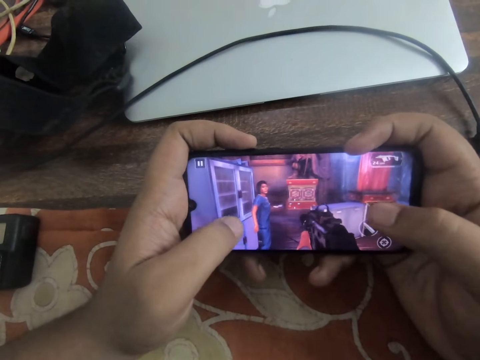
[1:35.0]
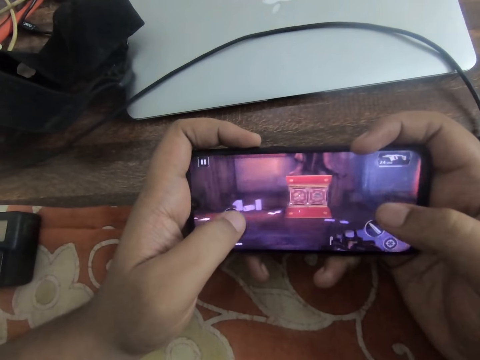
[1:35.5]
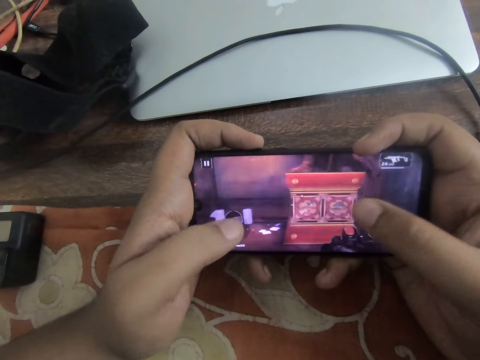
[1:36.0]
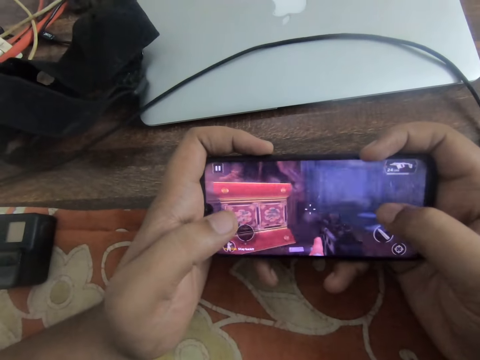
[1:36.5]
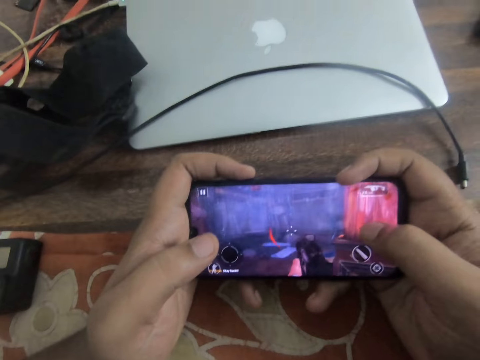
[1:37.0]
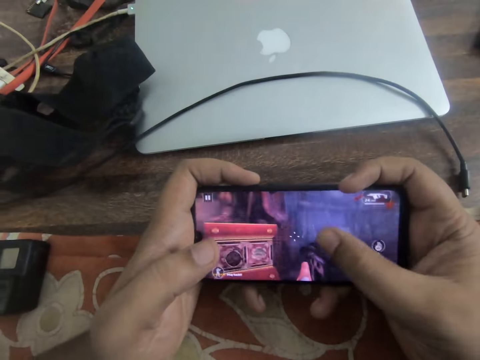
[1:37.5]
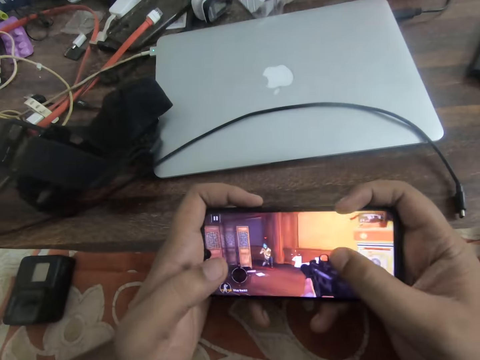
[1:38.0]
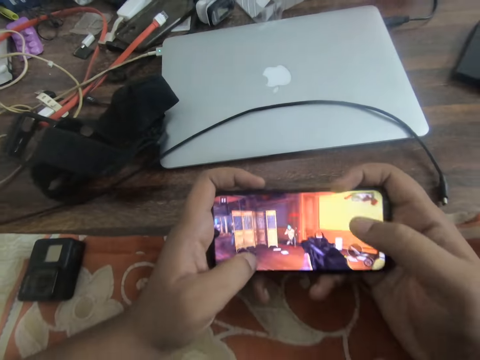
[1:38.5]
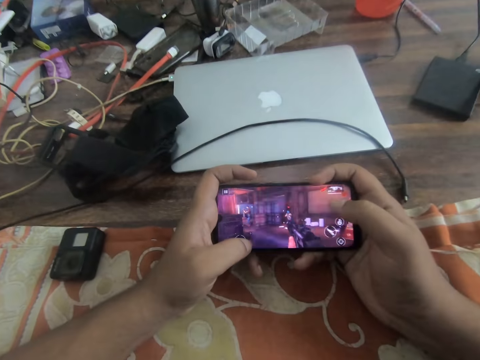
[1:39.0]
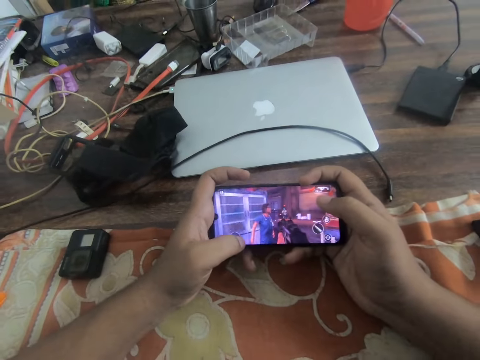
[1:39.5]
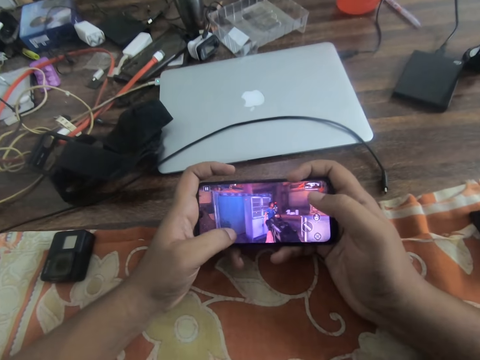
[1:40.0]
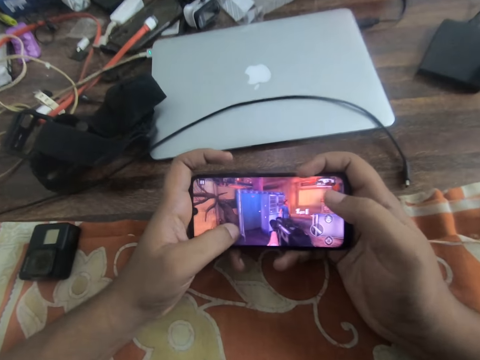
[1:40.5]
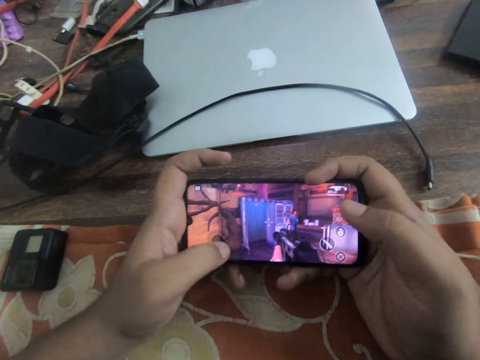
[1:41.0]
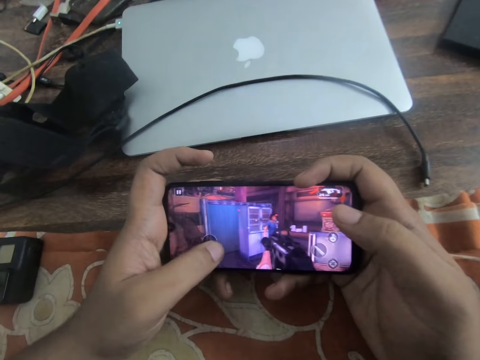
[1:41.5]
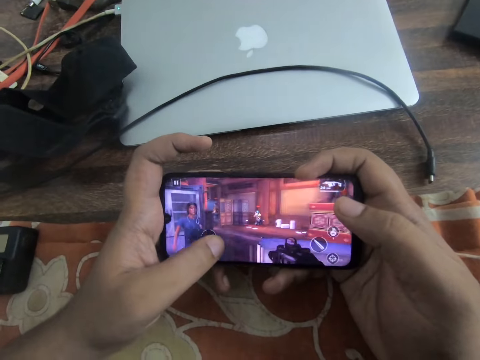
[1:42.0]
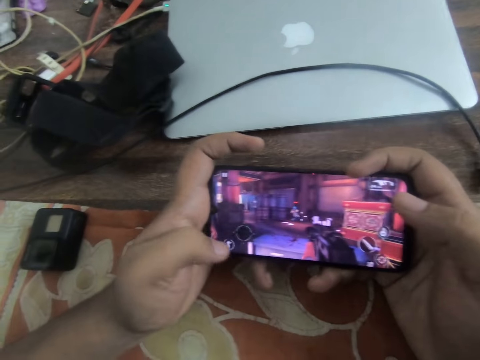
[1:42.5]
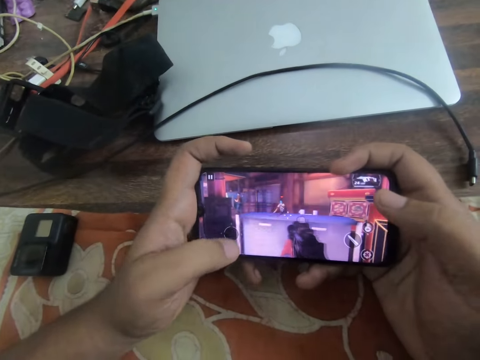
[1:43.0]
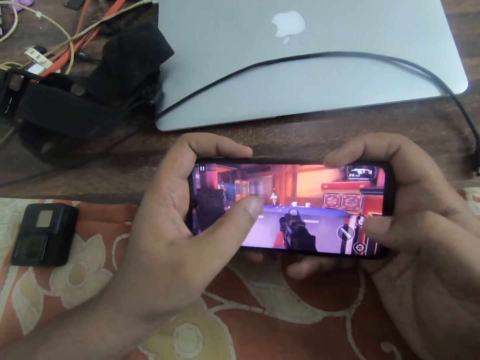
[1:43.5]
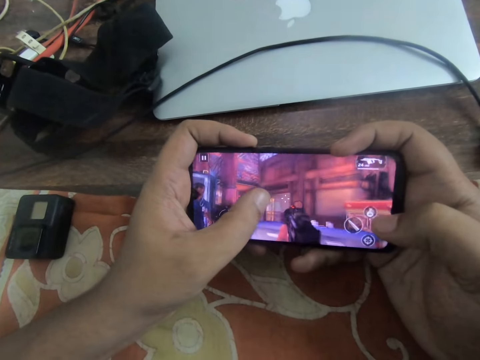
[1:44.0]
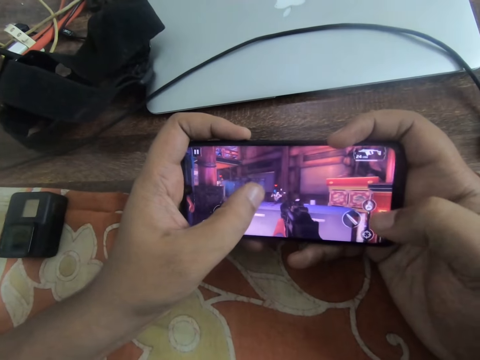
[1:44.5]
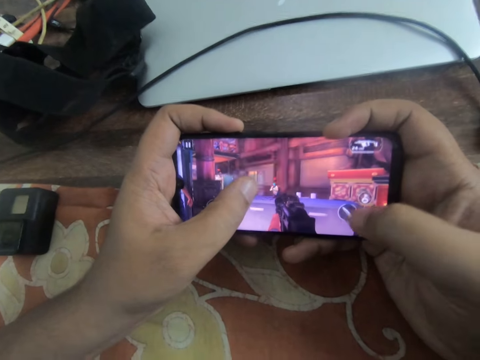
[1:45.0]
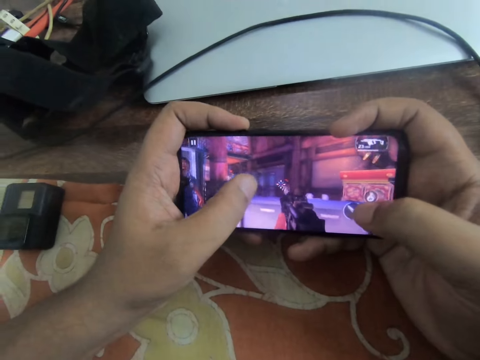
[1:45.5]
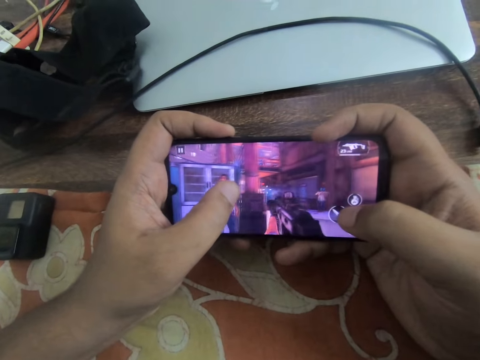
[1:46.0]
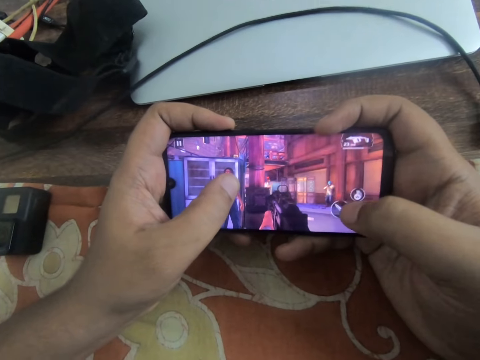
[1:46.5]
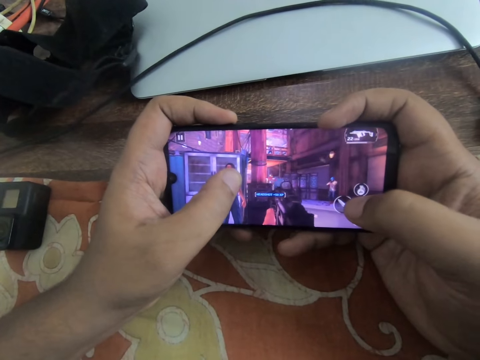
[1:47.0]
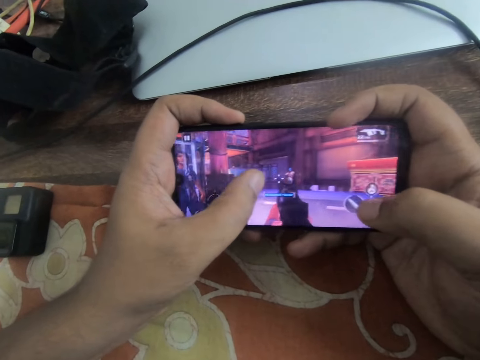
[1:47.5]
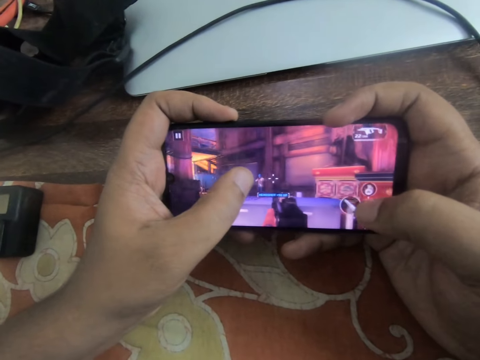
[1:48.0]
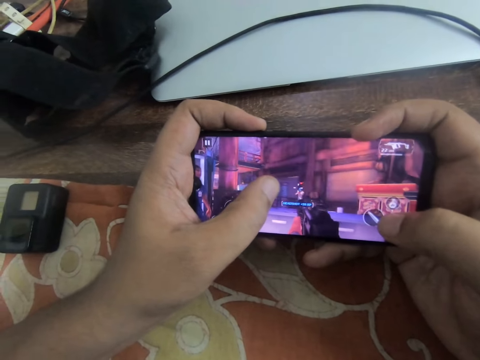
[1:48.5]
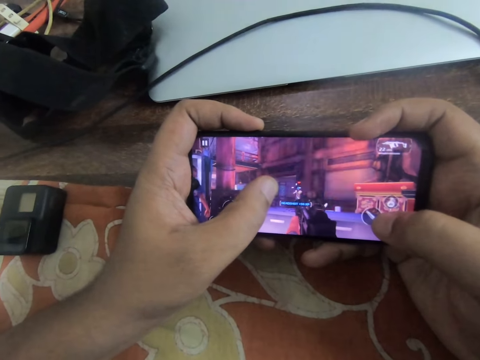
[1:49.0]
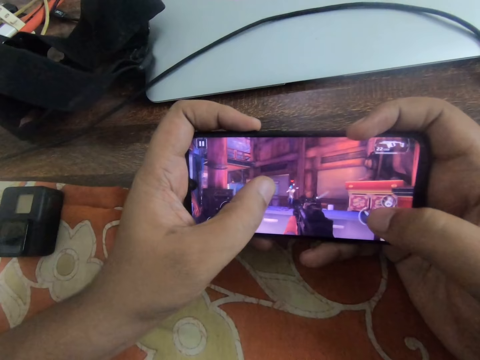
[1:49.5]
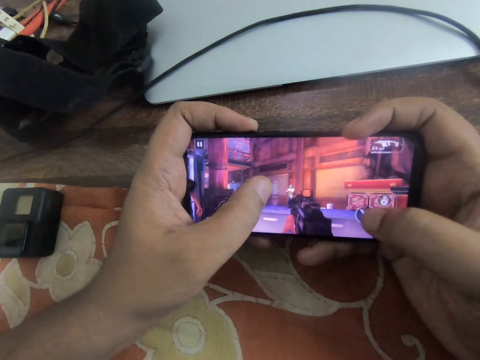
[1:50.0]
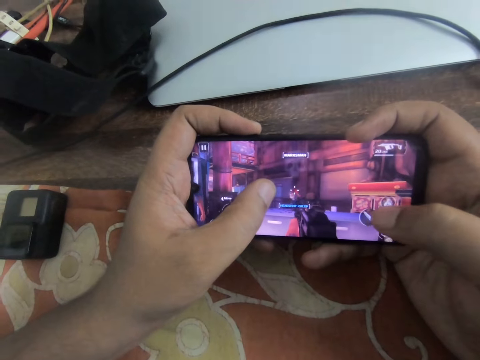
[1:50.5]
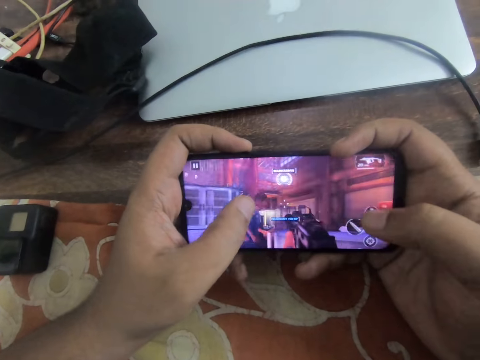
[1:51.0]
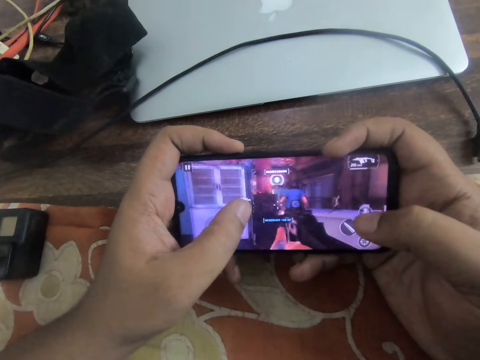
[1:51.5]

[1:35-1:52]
The camera wearer taps the phone screen with both thumbs. They slide the left thumb on the screen. They slide the right thumb on the screen. They slide the left thumb on the screen. They tap the right thumb on the screen. They slide the left thumb on the screen. They tap the right thumb on the screen. They slide the left thumb on the screen.

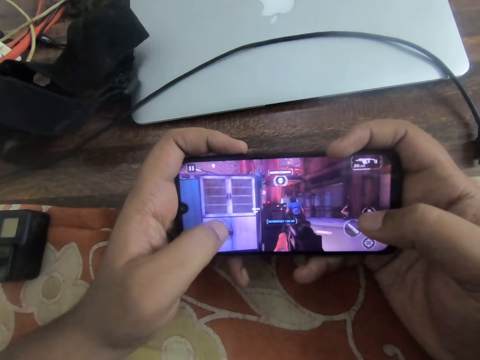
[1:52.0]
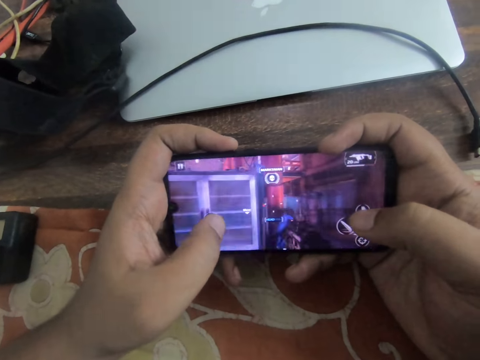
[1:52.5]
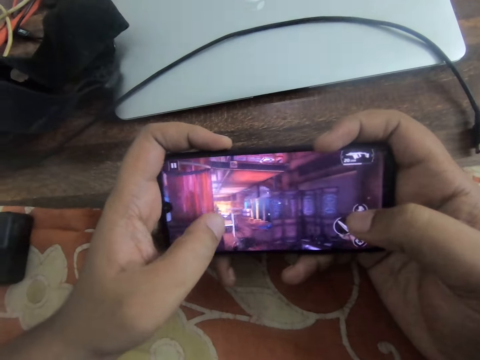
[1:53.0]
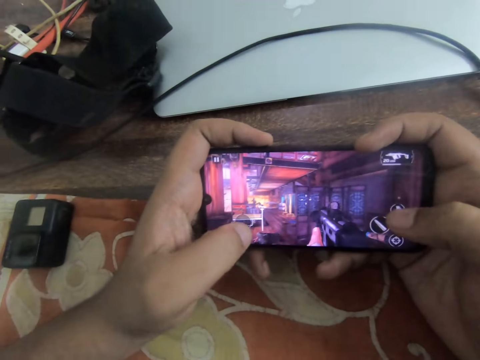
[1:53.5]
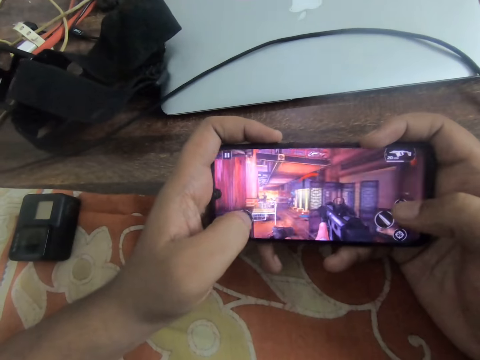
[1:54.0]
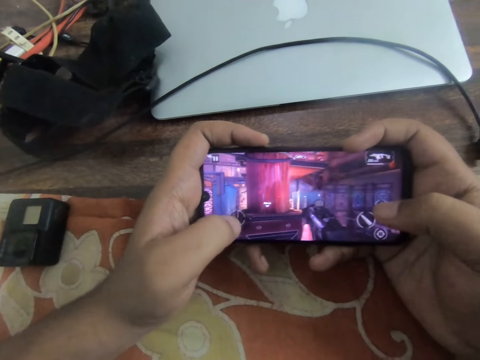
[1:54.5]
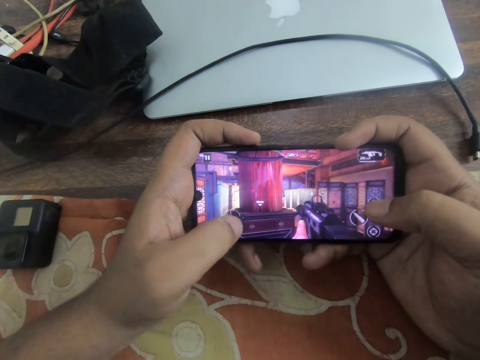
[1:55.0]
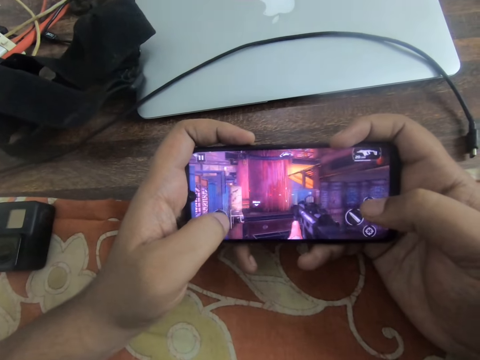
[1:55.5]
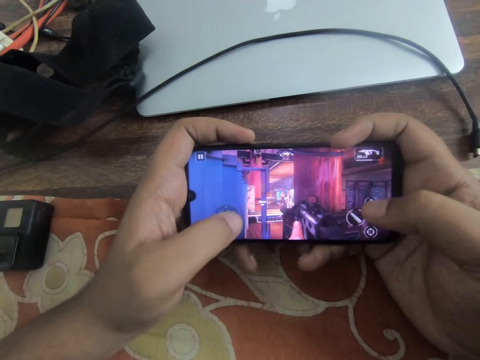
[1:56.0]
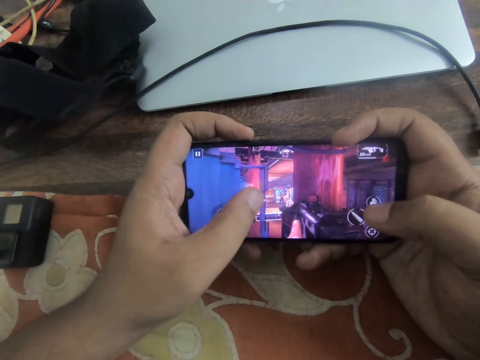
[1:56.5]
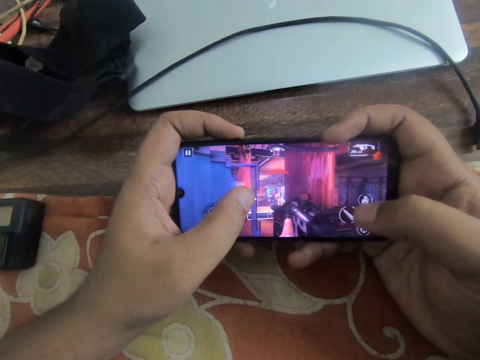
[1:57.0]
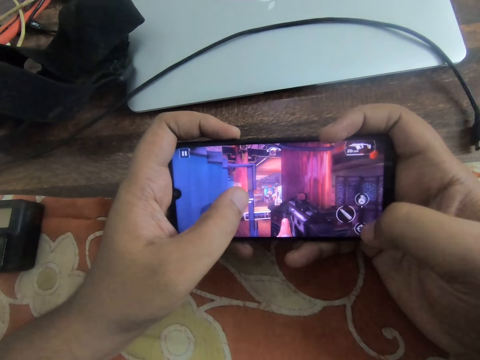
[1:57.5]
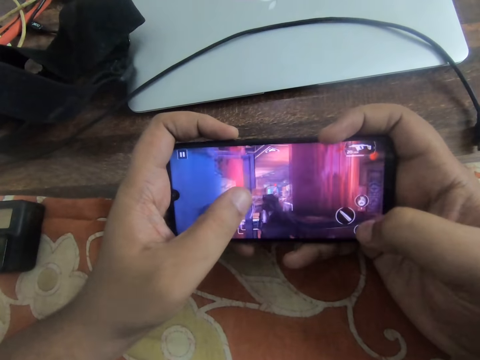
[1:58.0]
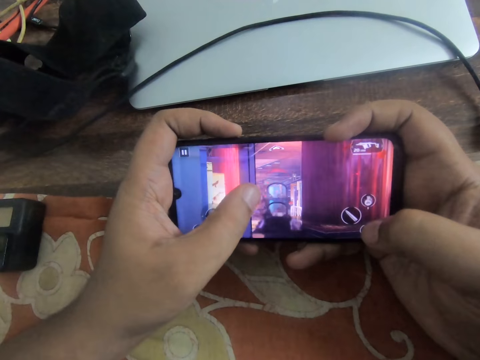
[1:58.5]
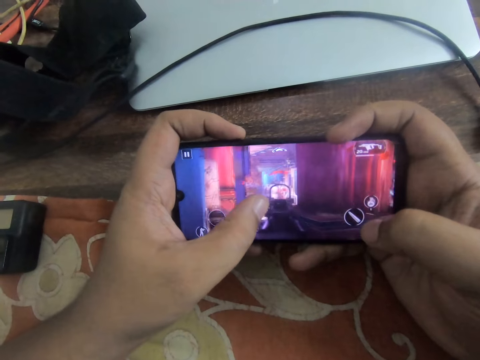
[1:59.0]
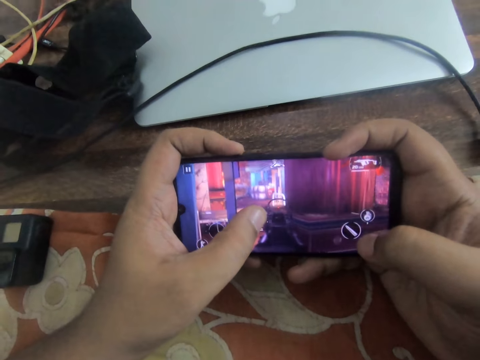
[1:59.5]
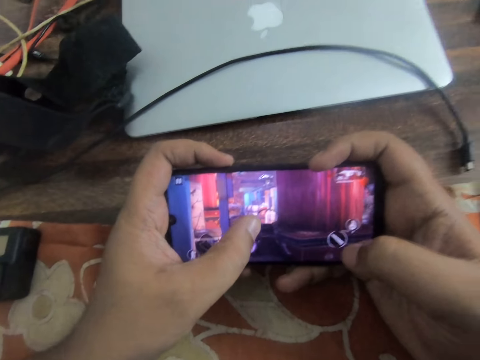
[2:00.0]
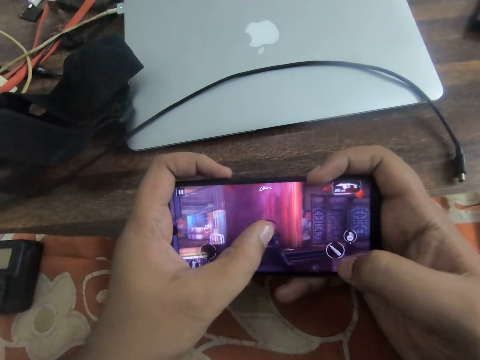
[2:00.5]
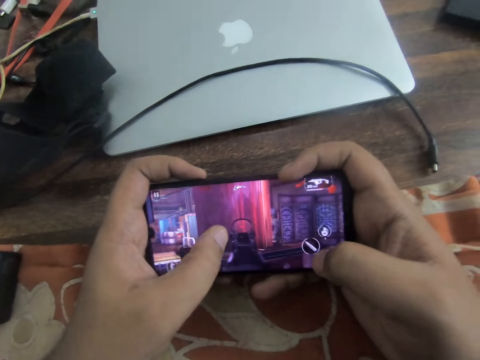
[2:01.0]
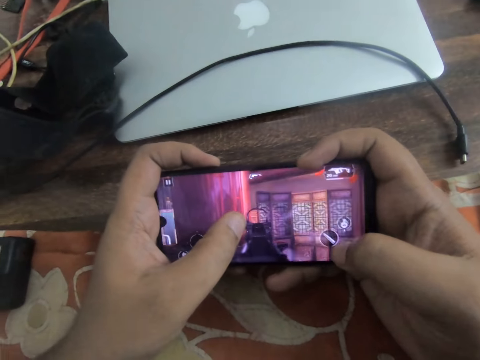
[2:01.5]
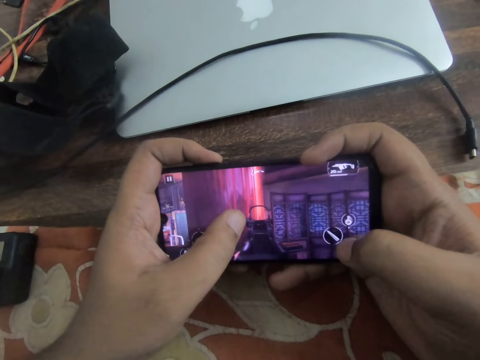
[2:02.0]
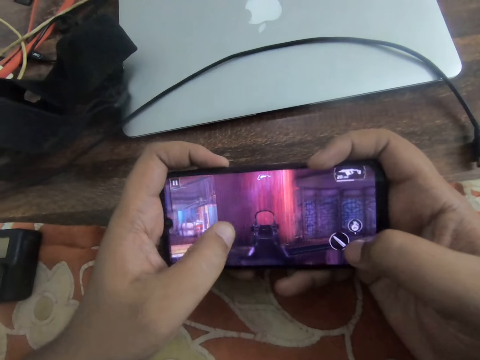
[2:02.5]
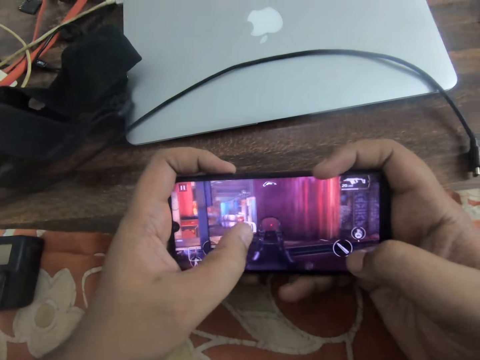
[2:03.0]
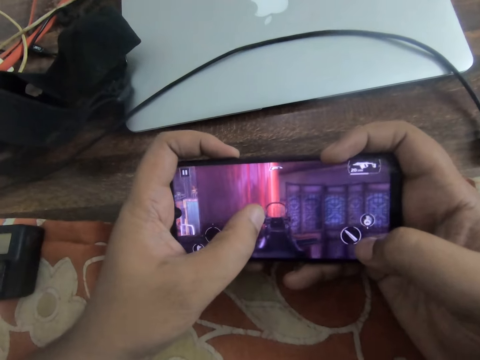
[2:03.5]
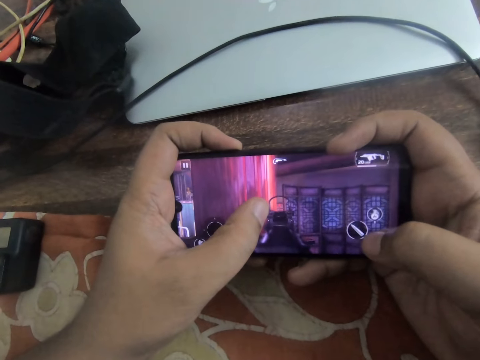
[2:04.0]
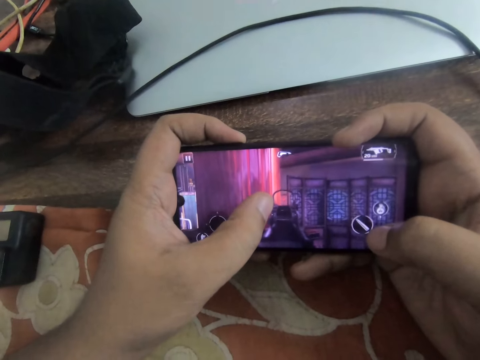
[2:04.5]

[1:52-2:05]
The camera wearer taps the right thumb on the screen. They slide the left thumb on the screen.
